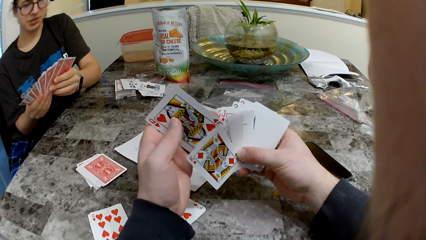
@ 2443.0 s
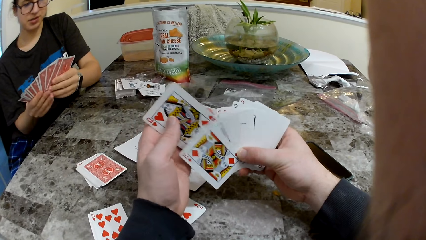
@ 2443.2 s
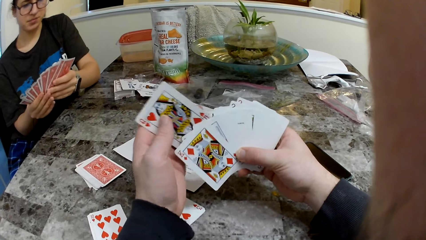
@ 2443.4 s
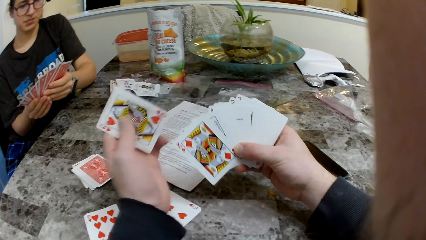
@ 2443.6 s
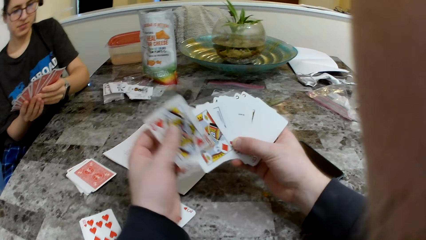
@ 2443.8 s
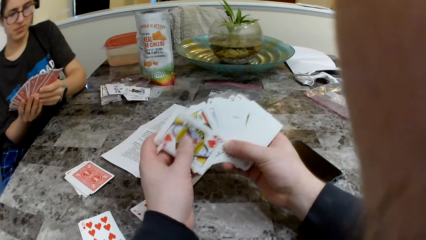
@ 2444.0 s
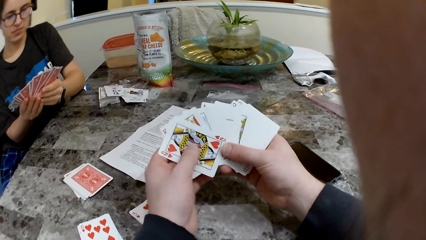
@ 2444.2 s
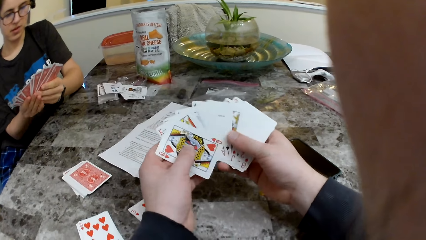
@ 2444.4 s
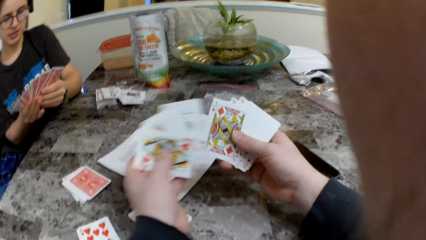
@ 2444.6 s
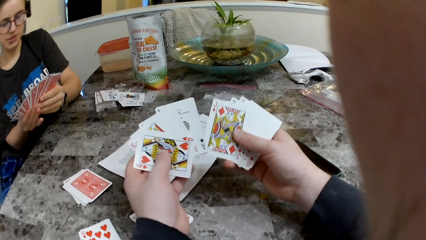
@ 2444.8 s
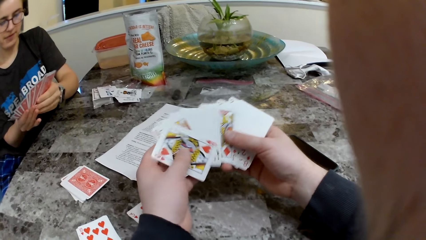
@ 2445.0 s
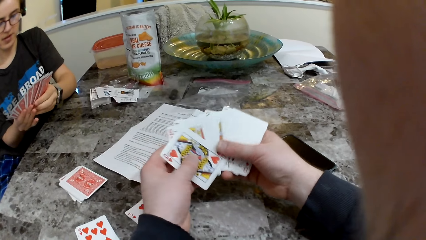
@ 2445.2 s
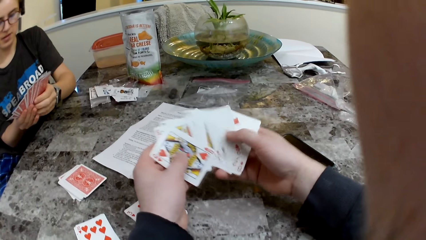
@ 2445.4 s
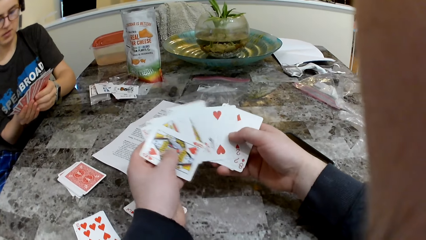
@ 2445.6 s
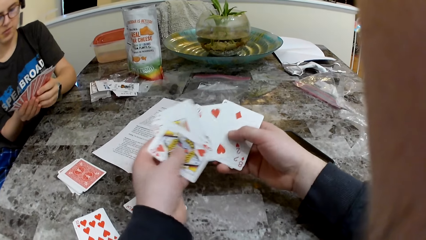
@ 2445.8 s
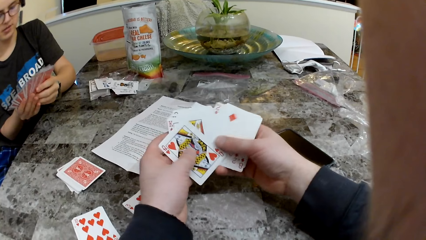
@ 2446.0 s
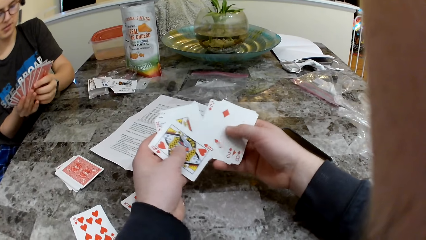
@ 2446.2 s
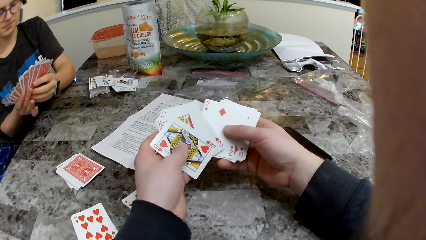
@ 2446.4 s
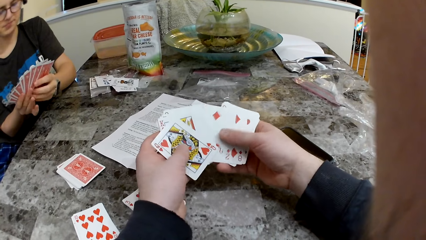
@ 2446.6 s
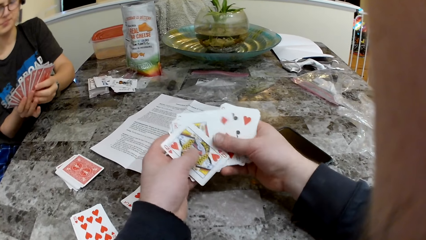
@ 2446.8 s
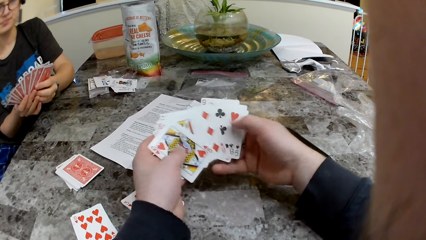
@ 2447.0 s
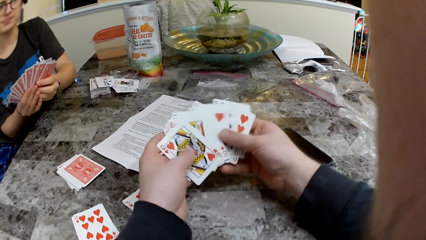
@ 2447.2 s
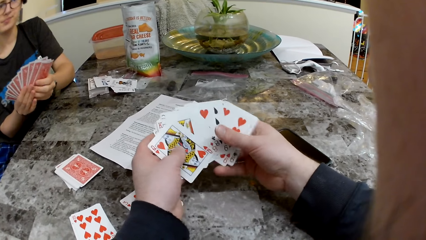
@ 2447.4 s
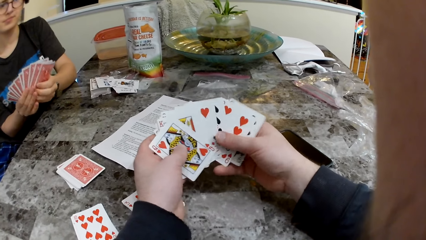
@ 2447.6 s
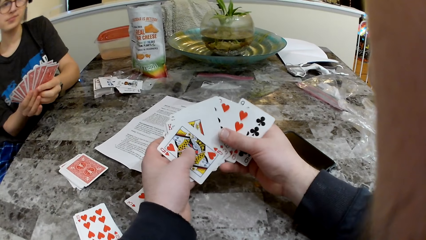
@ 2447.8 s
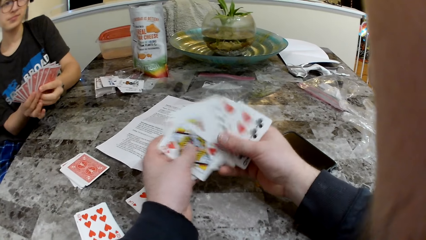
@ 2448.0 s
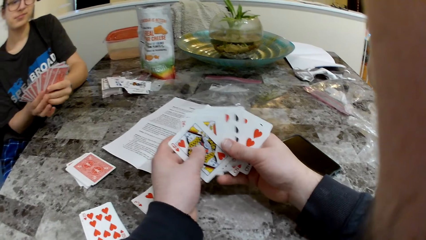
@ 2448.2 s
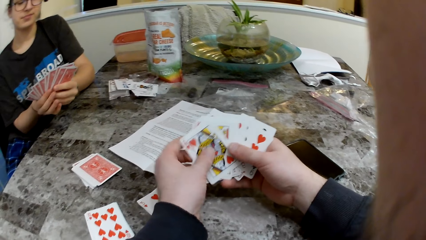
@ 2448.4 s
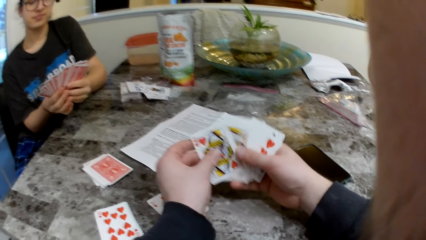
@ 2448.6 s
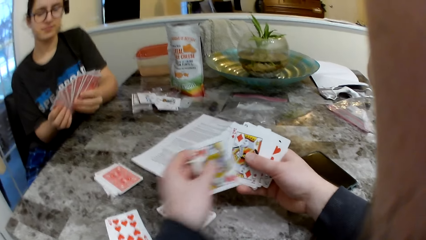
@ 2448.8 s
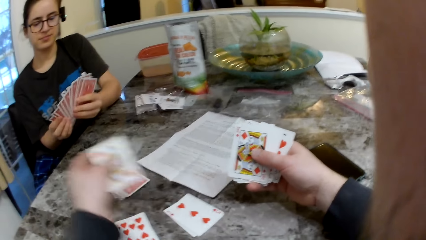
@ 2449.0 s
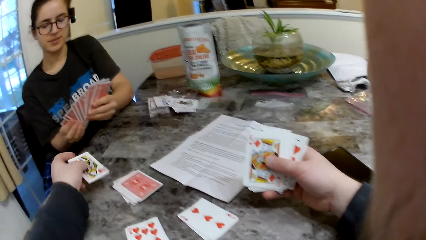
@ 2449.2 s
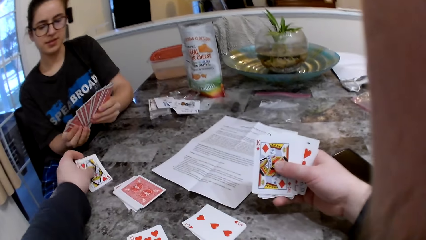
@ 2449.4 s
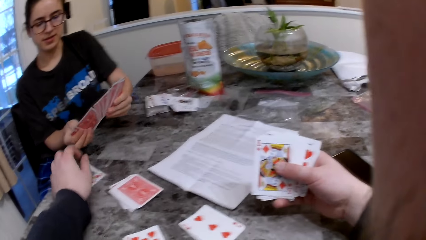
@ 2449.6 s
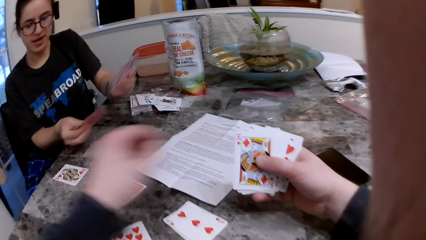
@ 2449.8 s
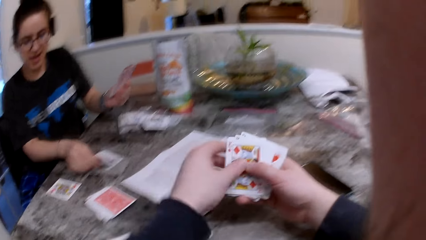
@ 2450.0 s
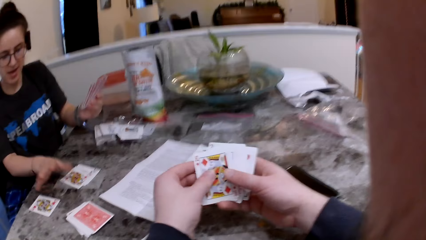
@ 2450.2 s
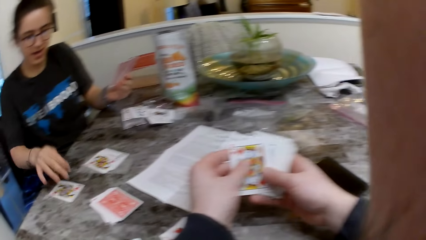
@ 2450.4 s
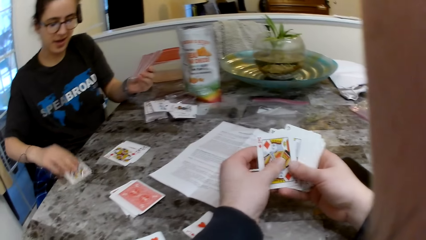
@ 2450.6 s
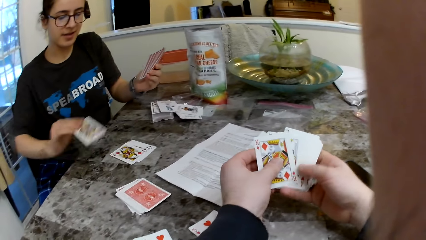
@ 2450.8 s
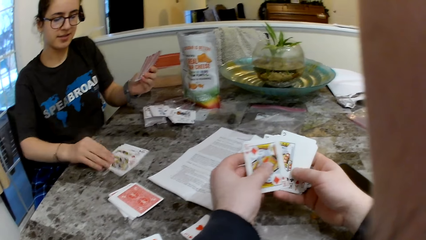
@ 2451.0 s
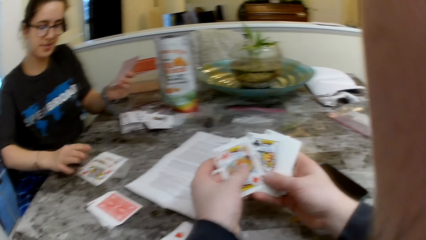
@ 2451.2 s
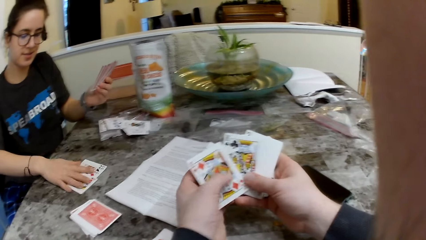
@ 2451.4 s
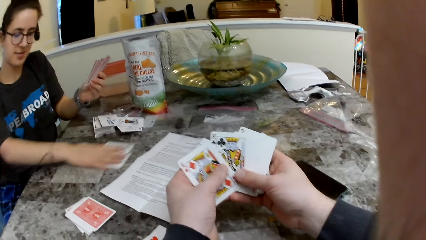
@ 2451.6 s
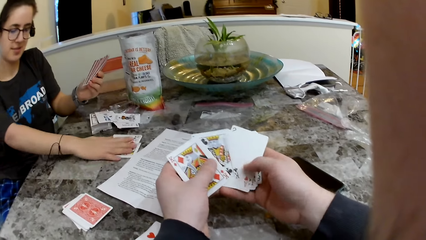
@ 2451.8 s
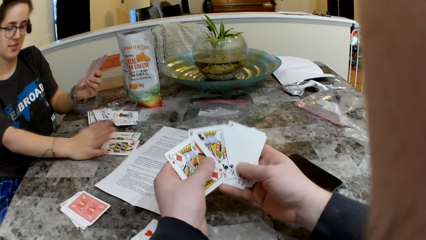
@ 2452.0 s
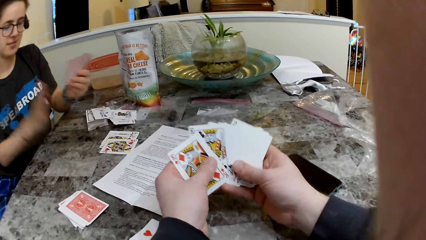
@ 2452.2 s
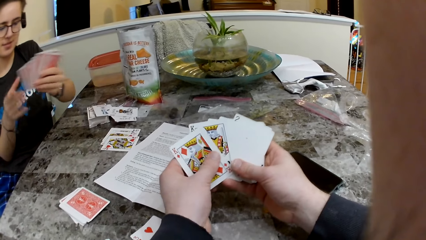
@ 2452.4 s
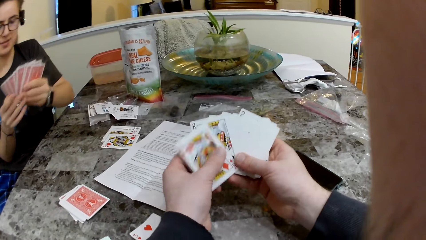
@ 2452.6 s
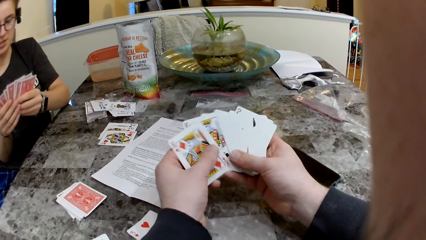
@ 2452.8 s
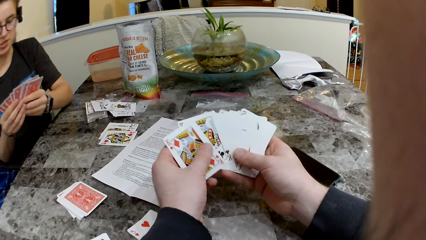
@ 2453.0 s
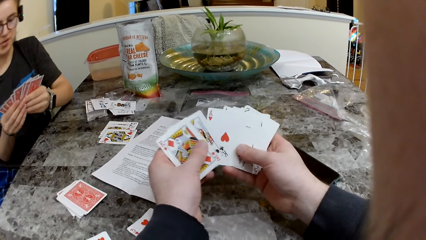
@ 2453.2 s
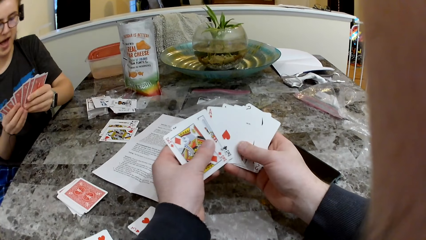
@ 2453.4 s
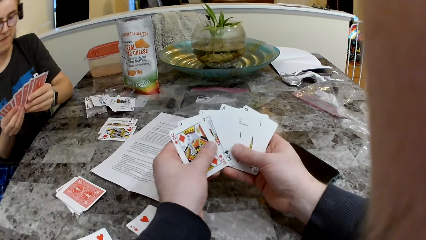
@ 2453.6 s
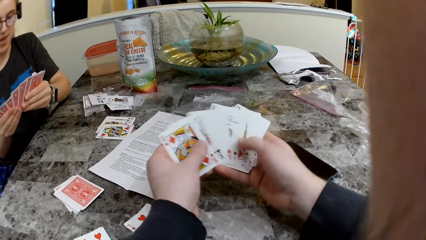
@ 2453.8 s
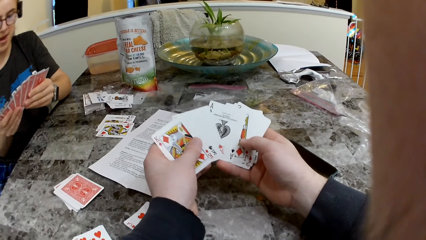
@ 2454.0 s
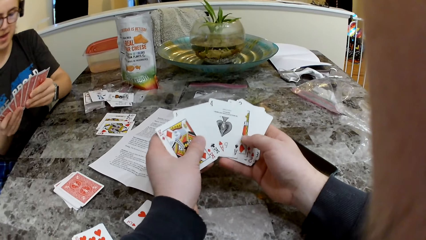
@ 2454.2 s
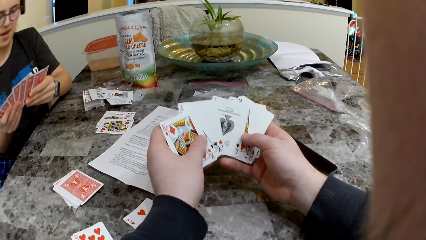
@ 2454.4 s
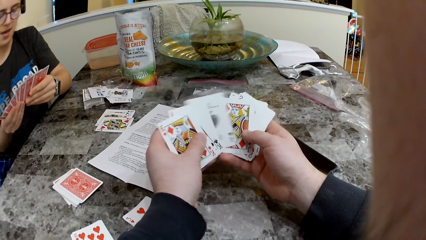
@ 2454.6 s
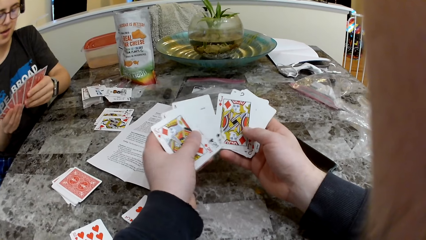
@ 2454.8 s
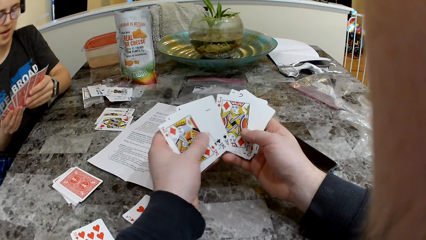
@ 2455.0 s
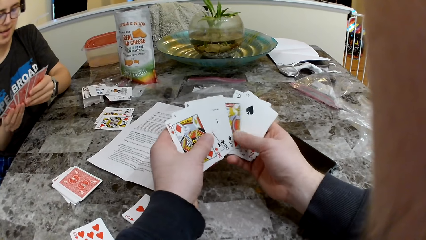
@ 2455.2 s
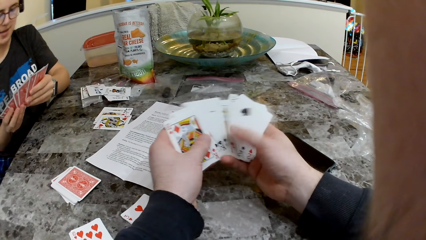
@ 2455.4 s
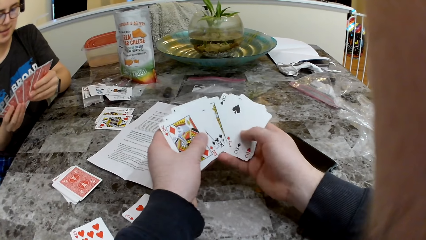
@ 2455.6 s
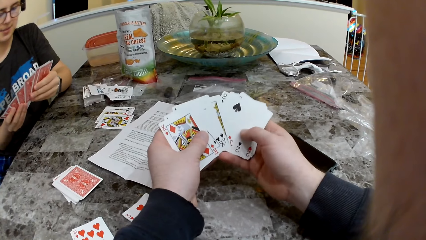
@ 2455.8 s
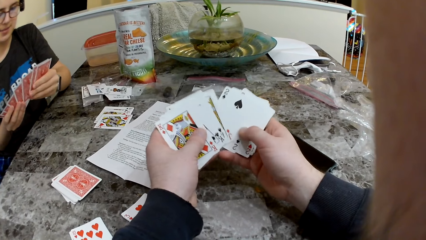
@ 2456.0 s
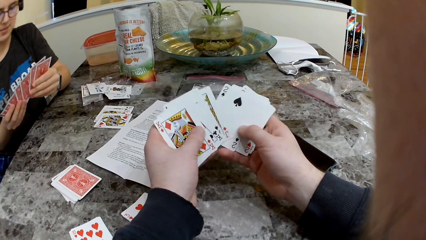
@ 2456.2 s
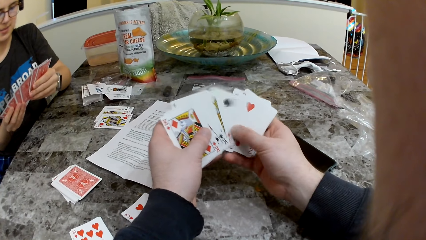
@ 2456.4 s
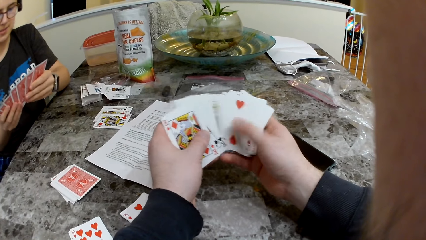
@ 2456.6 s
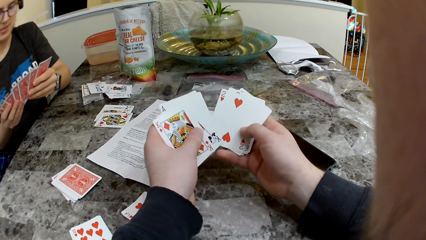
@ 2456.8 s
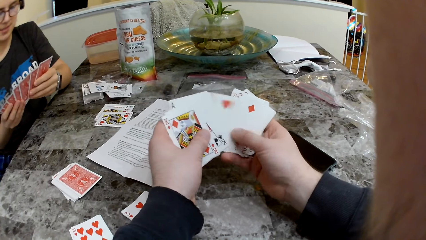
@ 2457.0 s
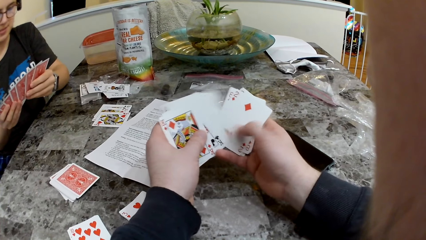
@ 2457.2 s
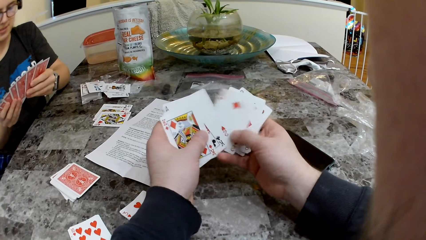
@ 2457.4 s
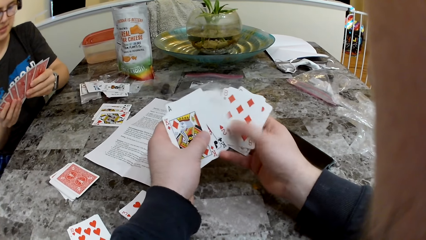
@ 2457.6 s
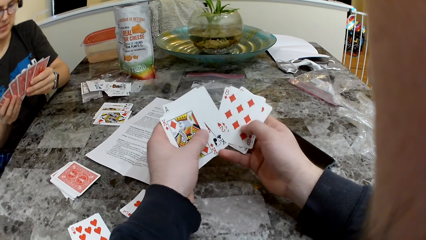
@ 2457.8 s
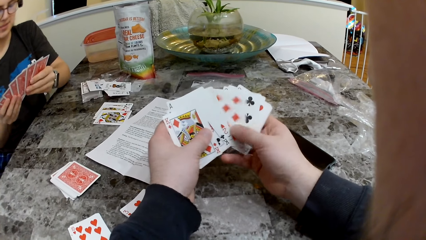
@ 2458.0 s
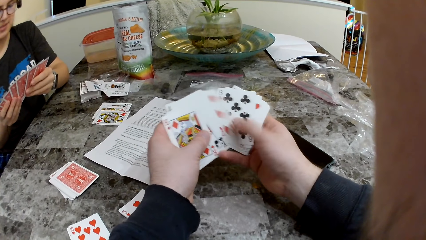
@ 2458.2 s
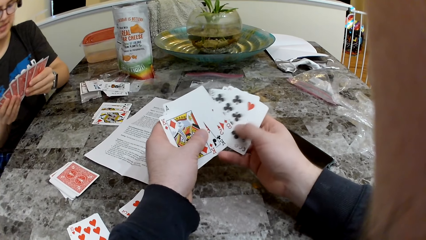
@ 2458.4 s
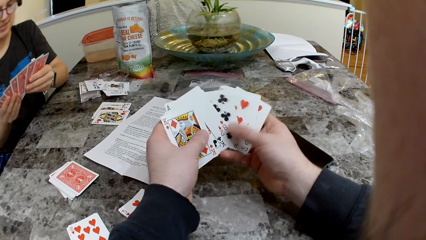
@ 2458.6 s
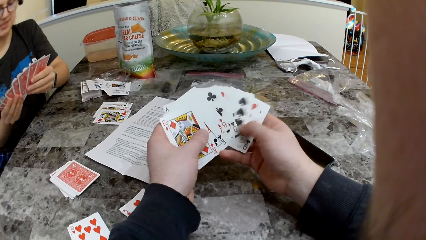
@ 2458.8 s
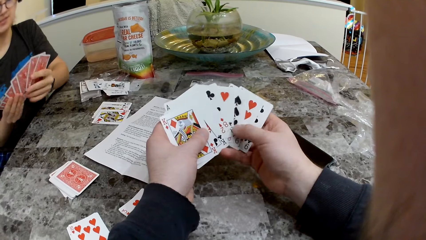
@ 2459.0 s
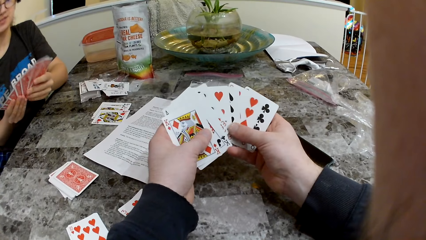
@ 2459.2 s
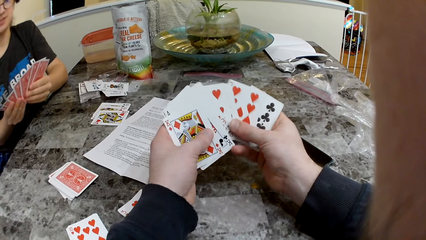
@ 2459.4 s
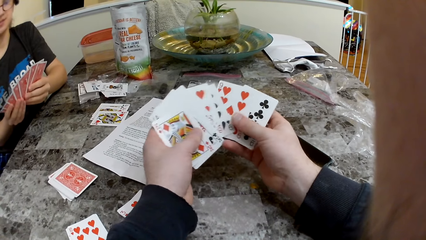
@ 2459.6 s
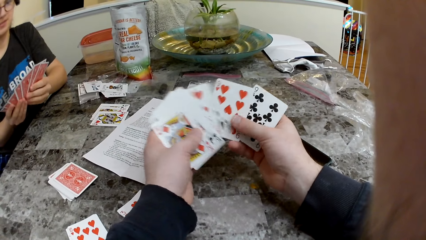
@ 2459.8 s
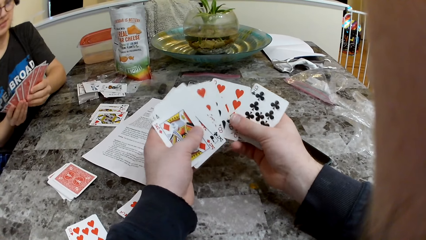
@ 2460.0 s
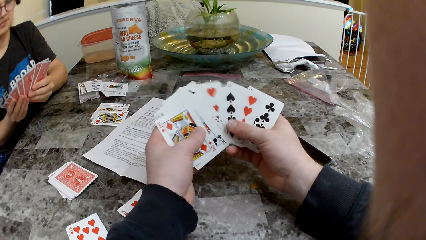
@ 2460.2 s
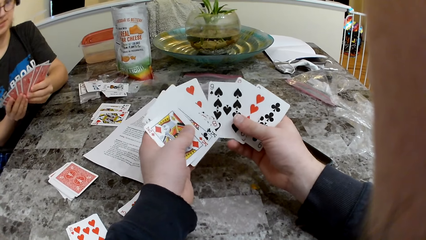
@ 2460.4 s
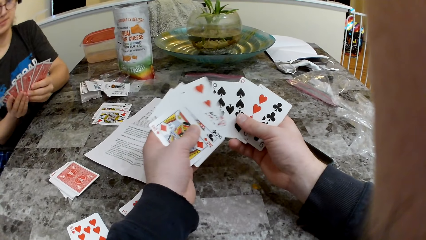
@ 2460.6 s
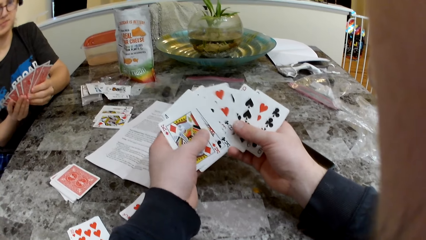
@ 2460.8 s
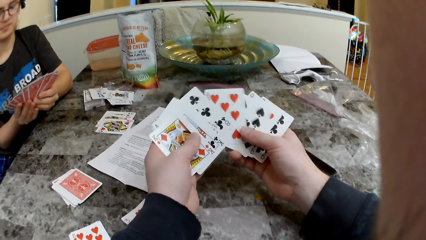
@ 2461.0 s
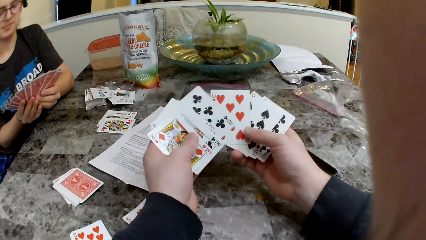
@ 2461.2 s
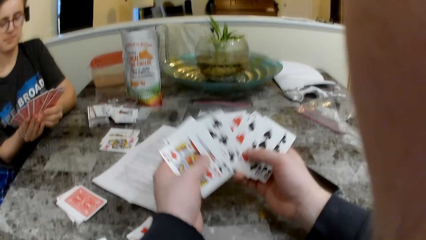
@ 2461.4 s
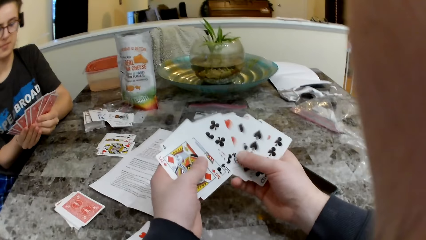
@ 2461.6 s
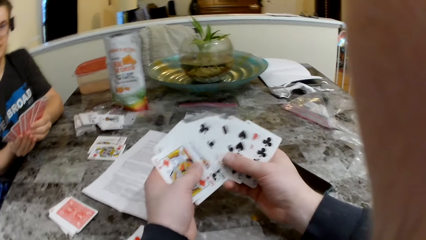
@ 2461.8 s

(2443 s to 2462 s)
The camera wearer holds the cards with the other cards. He checks the cards. He drops a card in front of the woman on the table with his left hand. The woman drops two cards on the table with her right hand. The camera wearer loops through the cards in his hands. The woman shifts some cards on the table with her right hand, picks up the card from the table, puts the card with the others and checks the cards.
